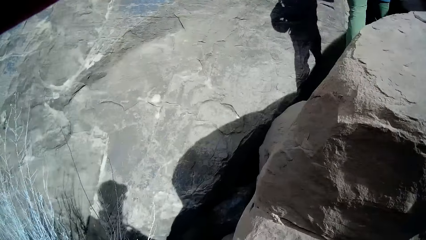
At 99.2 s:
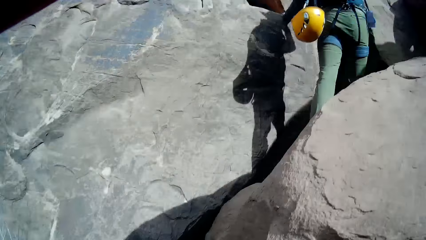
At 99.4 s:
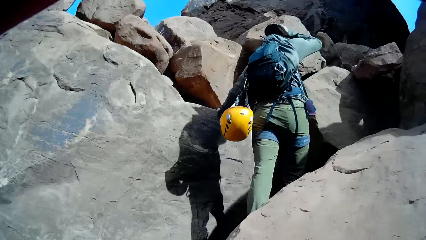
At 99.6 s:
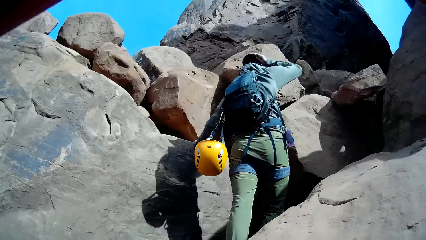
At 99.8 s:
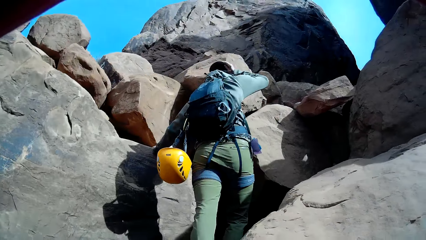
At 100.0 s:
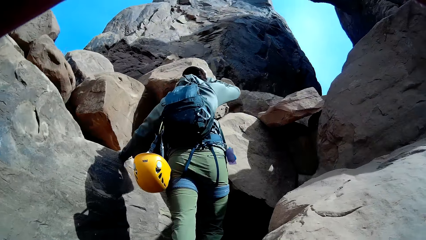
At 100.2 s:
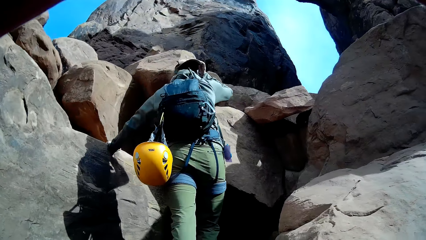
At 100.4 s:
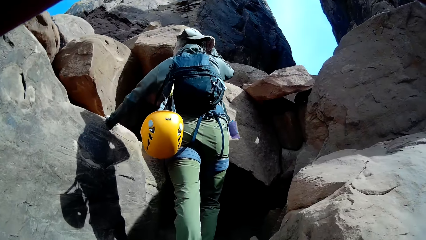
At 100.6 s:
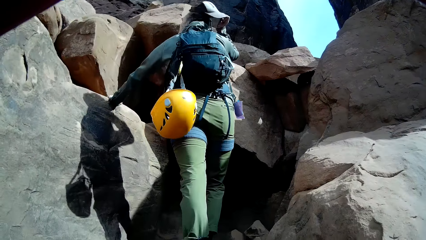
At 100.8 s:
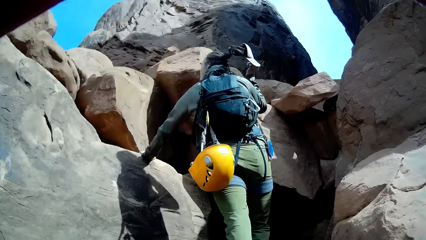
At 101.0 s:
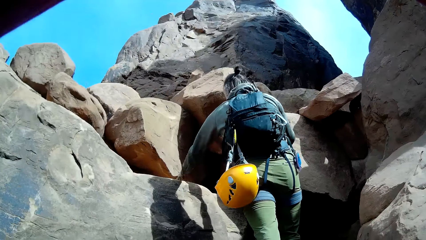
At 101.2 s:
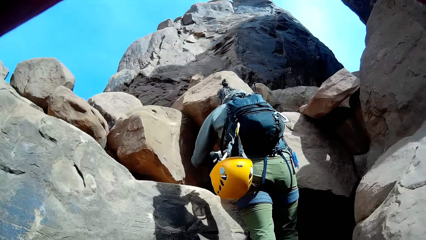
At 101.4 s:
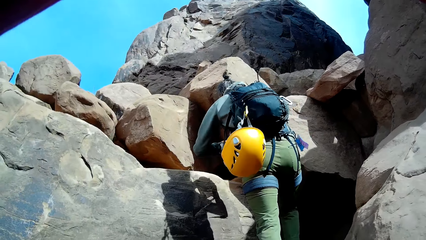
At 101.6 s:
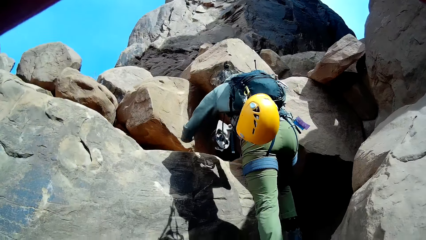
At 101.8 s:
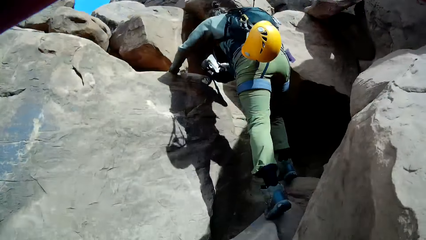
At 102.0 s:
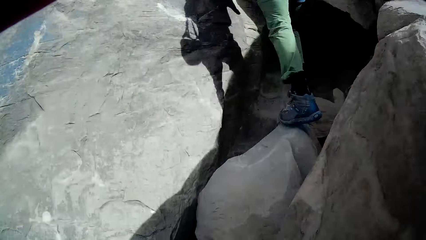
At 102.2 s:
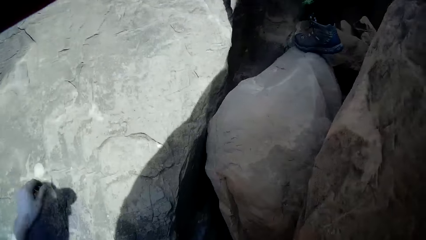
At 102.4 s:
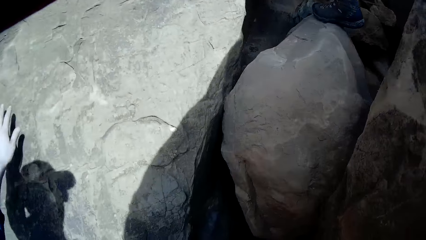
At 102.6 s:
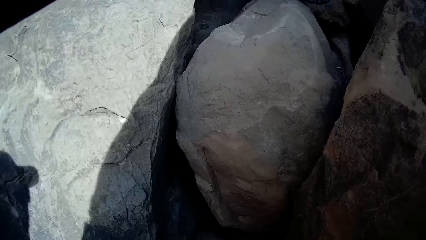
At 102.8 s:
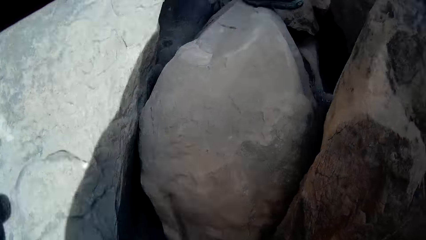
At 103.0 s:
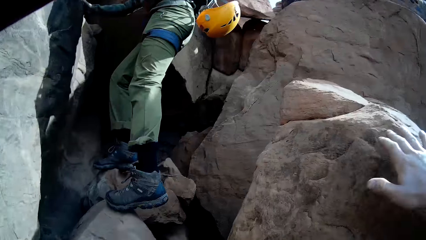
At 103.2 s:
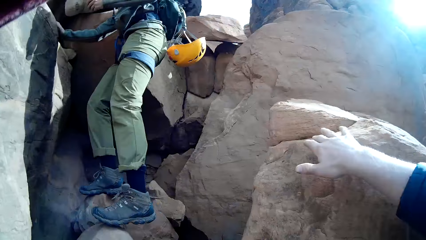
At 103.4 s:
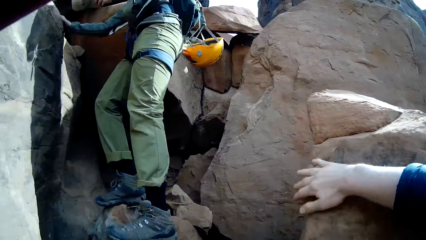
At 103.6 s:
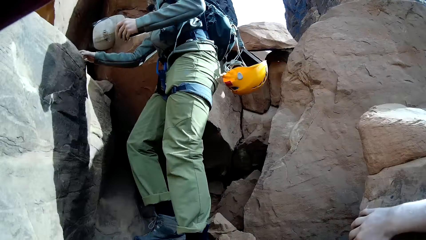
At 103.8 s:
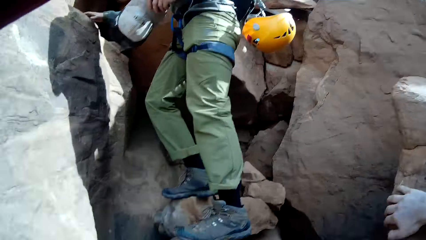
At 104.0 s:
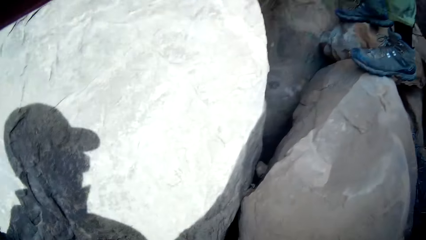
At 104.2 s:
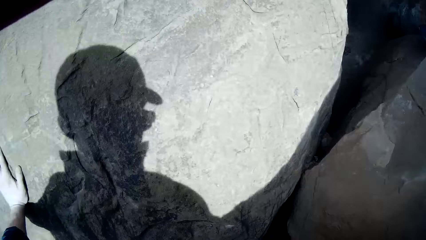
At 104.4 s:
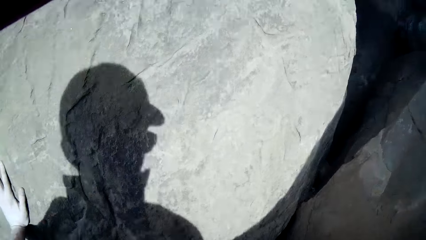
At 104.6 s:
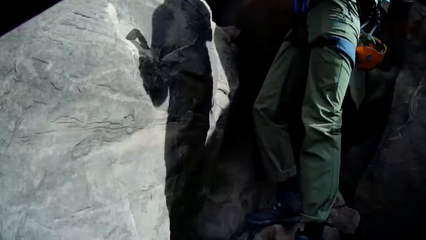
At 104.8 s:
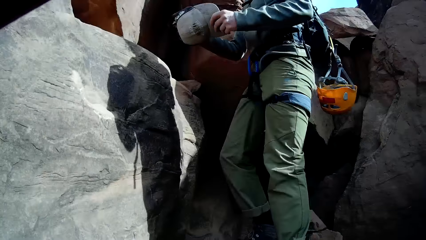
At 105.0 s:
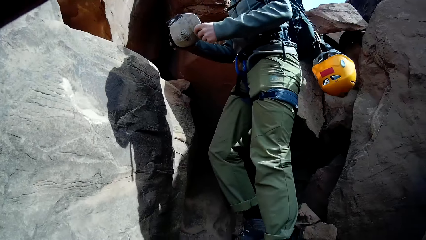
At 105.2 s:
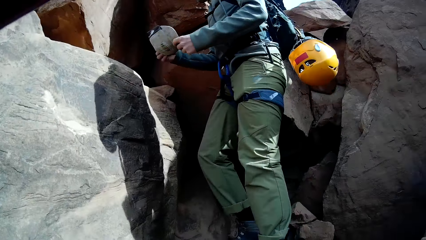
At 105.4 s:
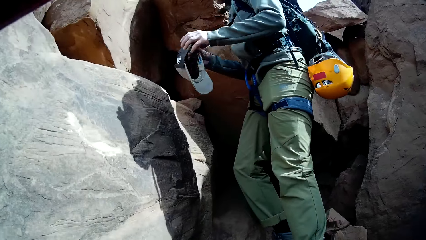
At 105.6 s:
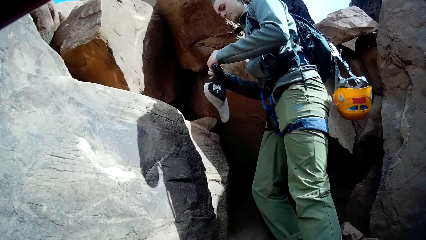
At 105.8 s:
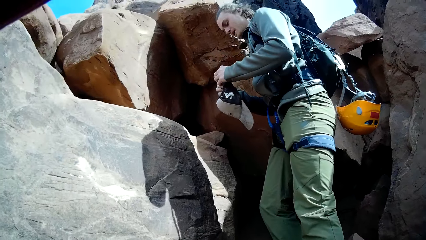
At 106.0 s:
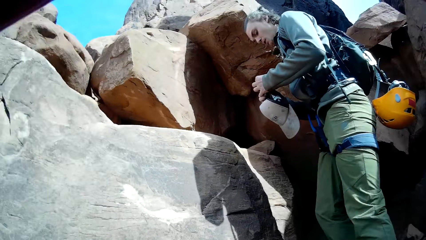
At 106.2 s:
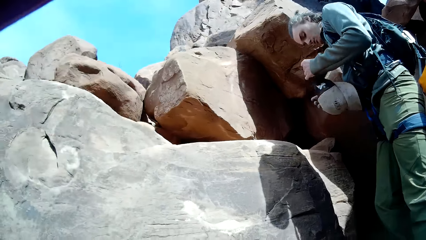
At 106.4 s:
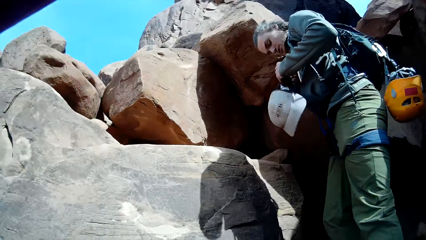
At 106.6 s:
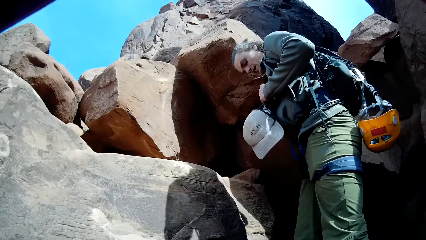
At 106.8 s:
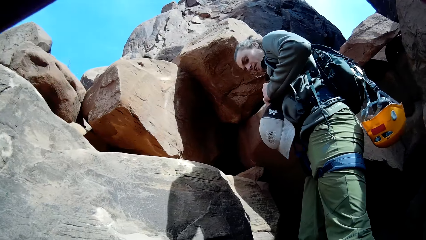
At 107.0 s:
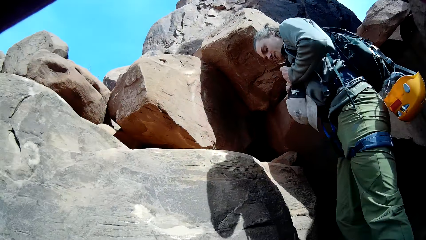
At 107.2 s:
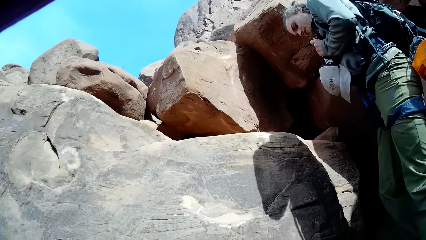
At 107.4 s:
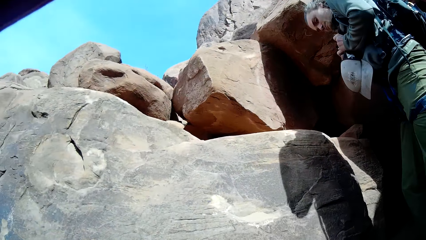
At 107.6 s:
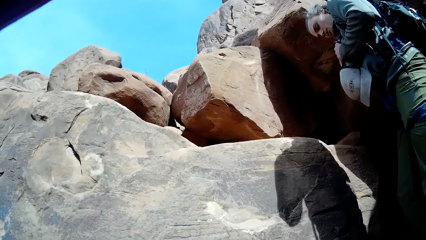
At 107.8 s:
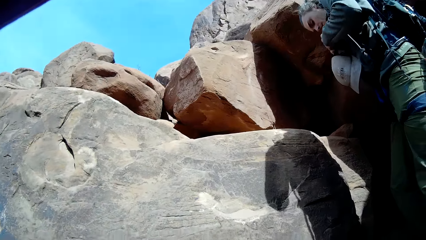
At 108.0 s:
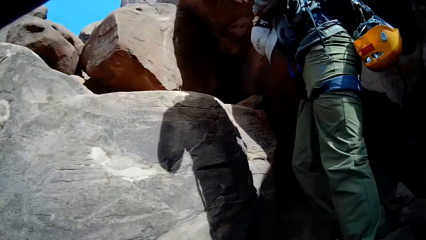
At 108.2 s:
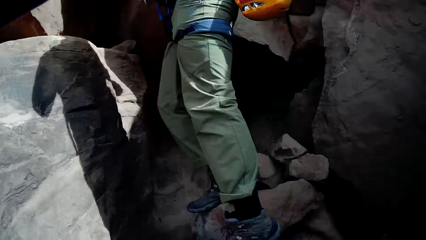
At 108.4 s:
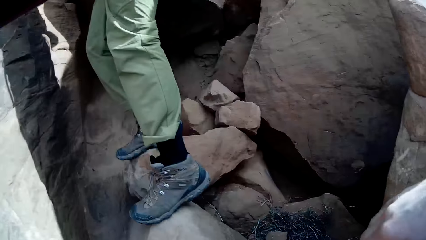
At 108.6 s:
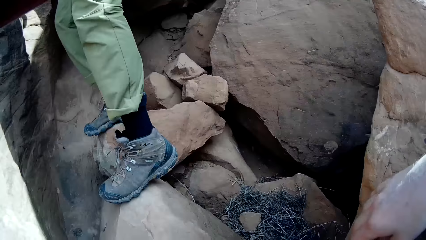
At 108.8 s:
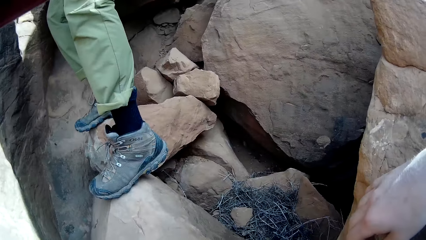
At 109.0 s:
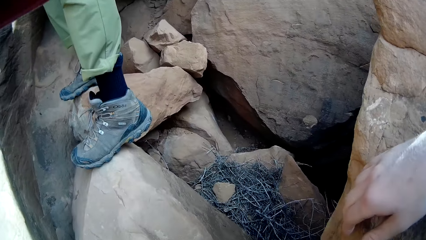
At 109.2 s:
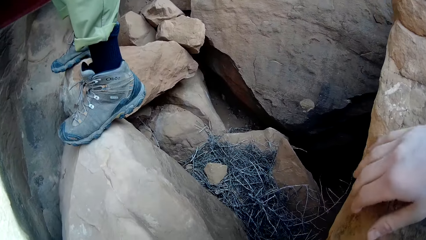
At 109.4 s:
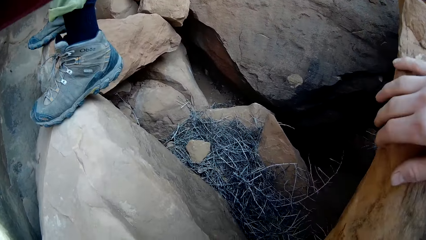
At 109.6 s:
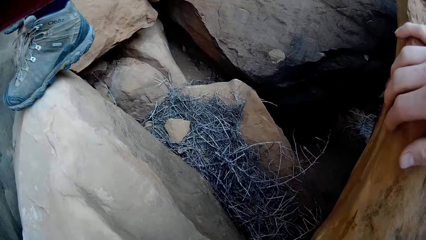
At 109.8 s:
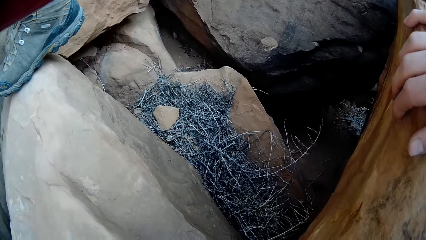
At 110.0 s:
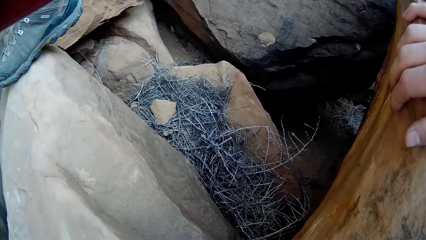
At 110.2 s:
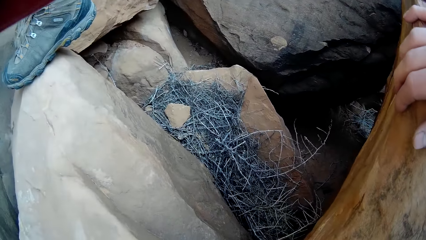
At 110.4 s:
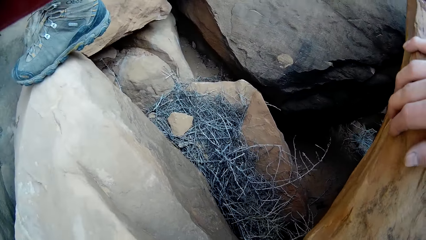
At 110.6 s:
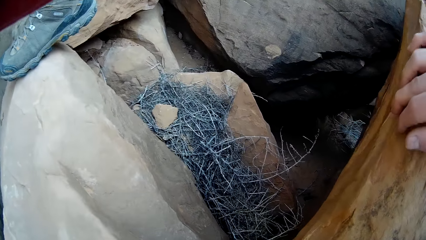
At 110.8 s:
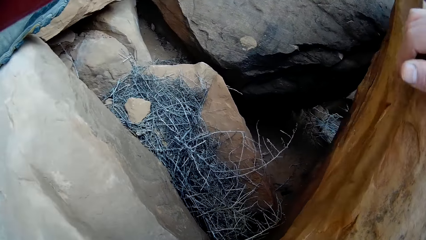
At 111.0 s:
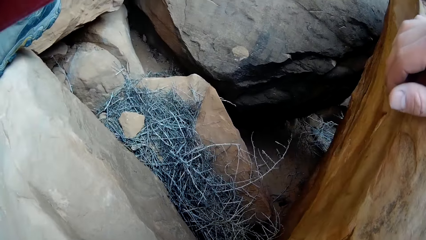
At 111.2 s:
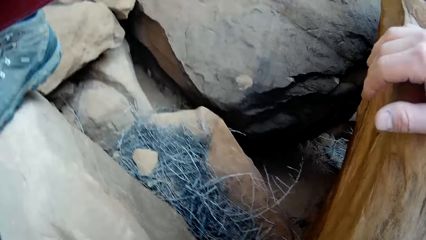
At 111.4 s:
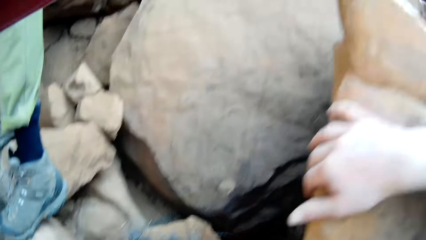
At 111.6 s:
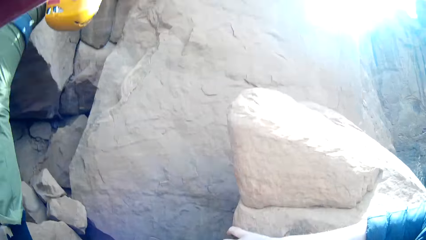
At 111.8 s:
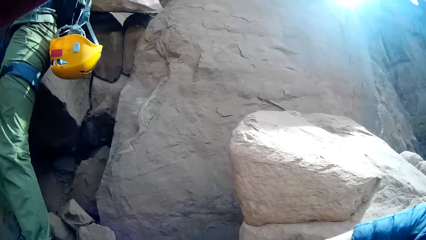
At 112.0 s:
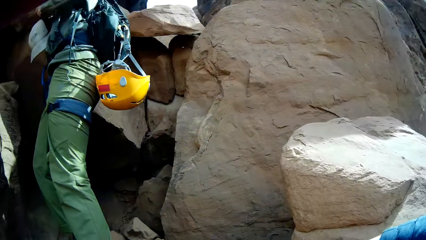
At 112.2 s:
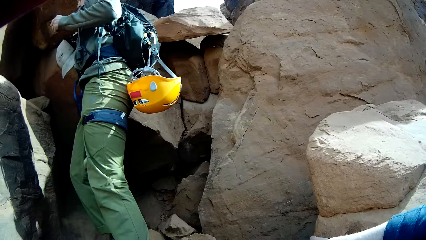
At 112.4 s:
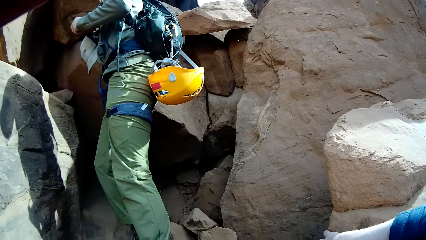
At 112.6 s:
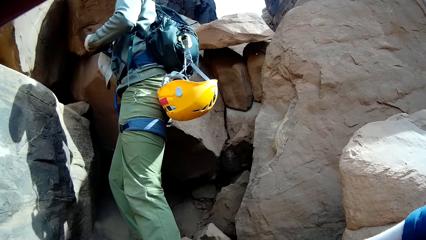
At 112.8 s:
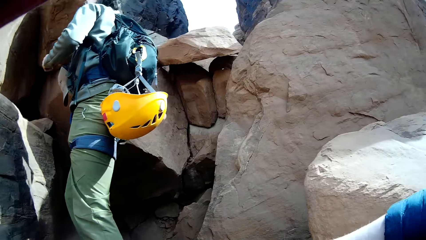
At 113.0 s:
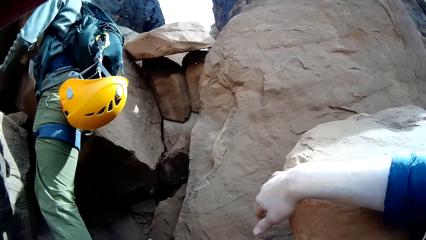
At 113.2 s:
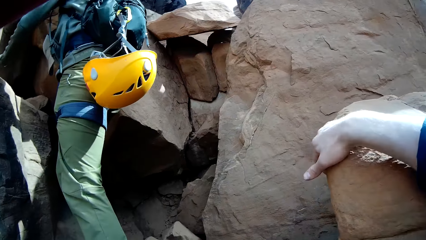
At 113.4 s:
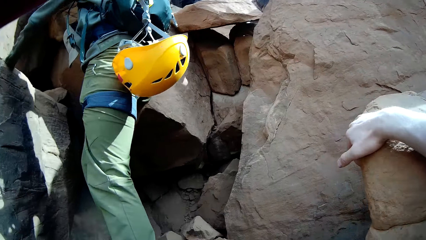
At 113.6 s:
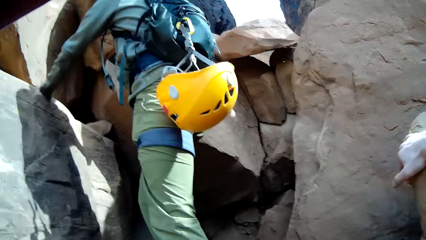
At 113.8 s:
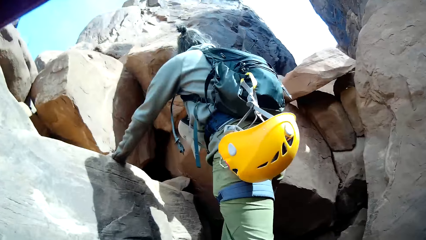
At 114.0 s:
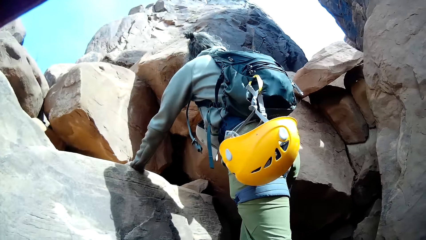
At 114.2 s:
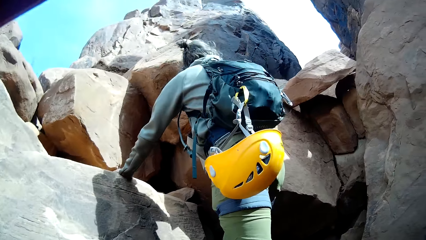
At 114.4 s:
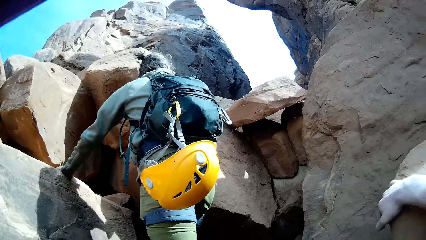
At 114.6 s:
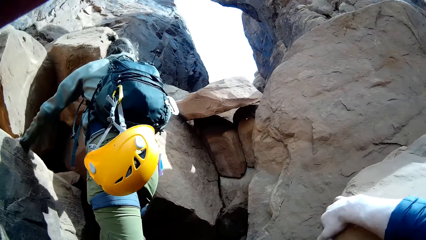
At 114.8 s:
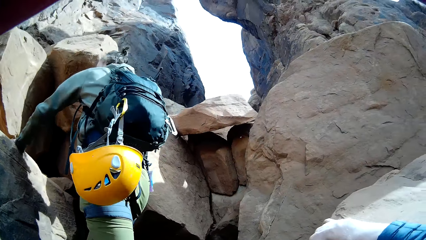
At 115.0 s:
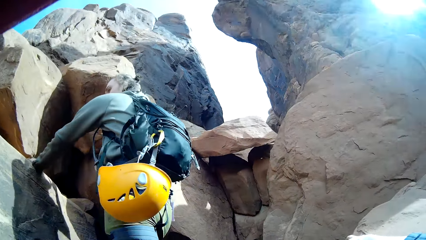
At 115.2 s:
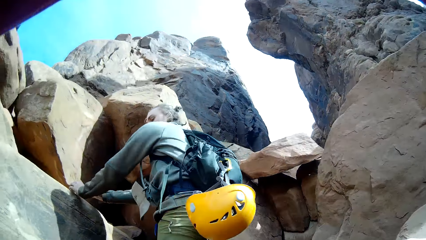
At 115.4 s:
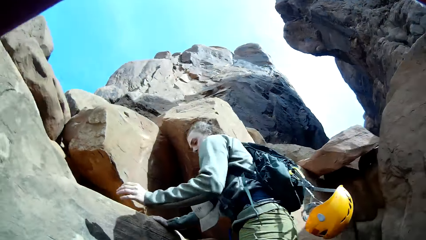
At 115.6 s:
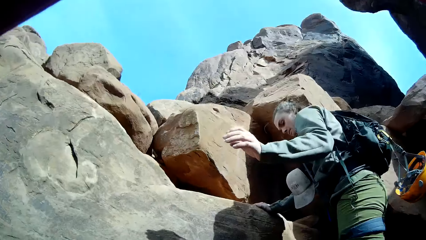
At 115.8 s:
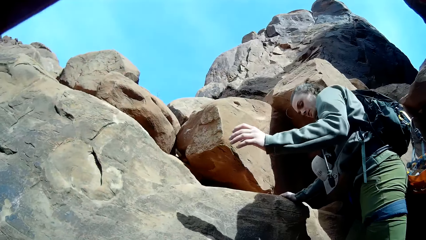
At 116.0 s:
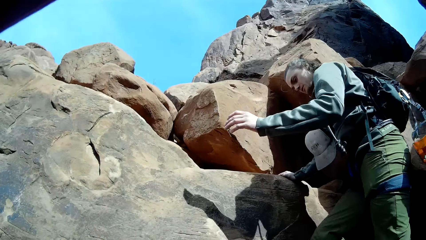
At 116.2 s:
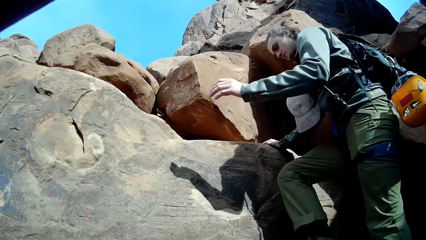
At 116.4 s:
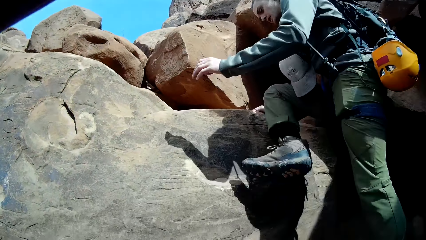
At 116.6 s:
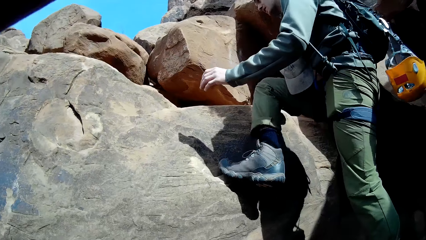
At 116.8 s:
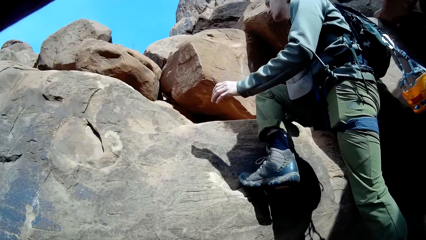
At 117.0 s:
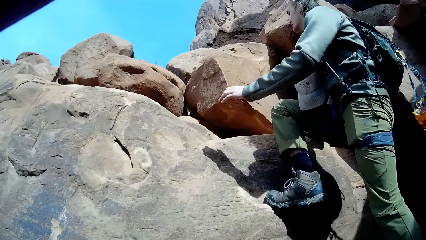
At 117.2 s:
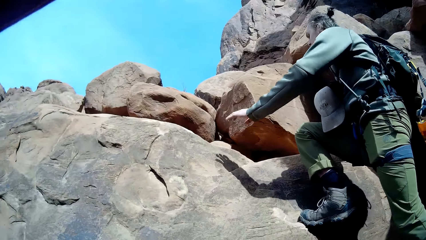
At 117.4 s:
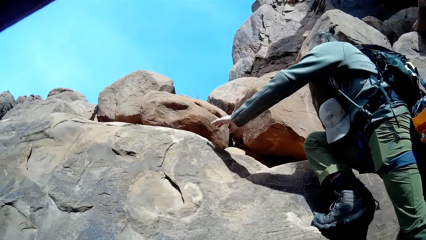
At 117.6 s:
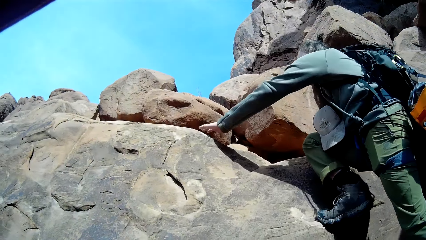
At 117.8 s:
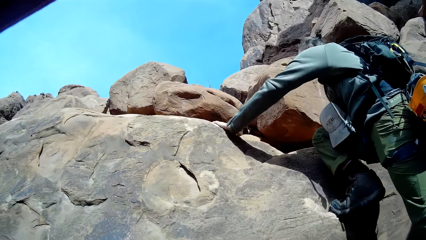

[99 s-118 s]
A lady removes her face cap with her right hand. The camera wearer stares at the rocks. The lady looks behind. The camera wearer stands next to a rock. They look around the rocky mountain. The lady hooks the cap on the backpack. A person removes the buckle on his face cap with both hands. The camera wearer looks down the rocks. The lady turns towards the rocks. The lady climbs on the rocky mountain.
